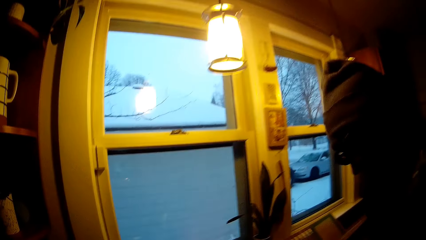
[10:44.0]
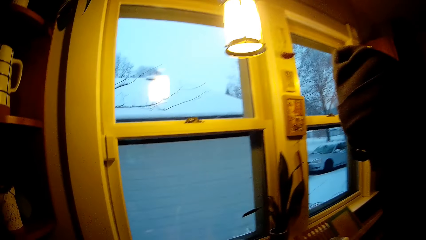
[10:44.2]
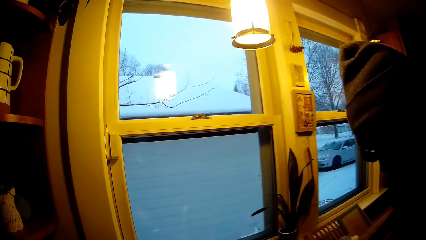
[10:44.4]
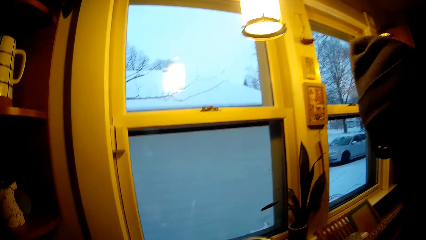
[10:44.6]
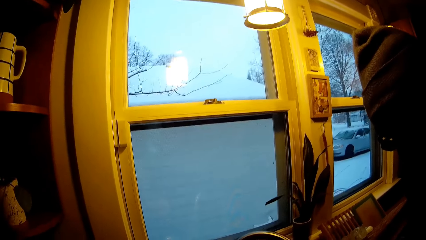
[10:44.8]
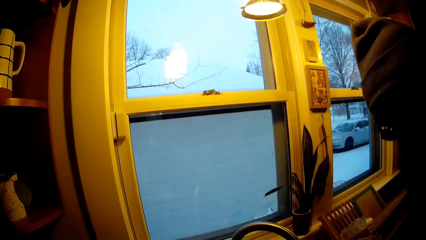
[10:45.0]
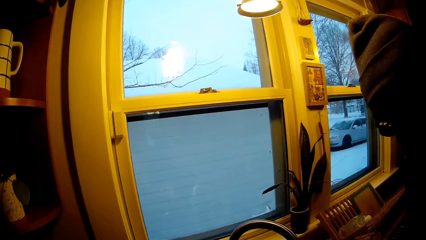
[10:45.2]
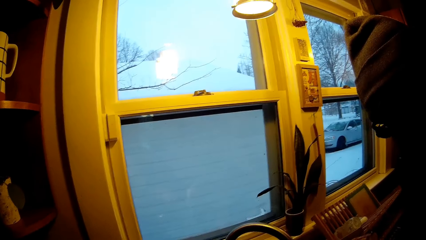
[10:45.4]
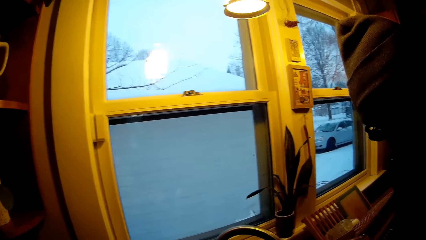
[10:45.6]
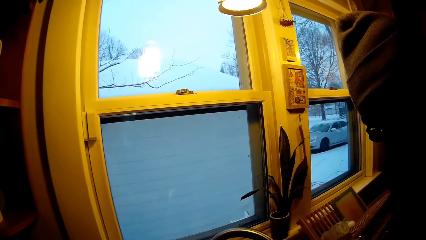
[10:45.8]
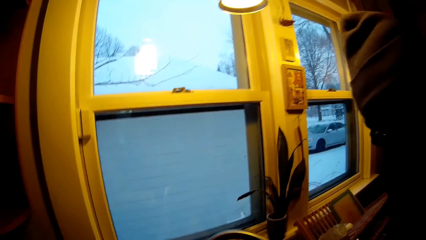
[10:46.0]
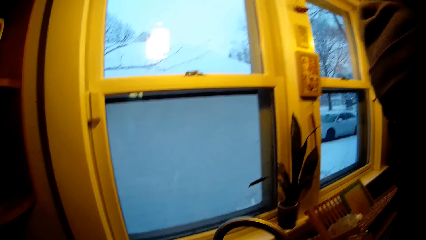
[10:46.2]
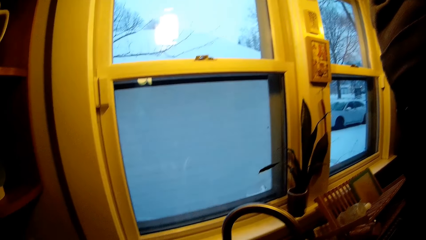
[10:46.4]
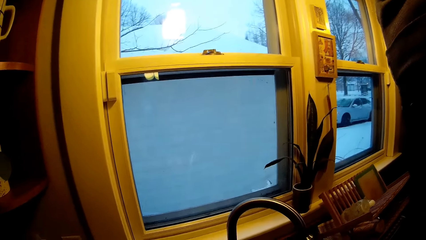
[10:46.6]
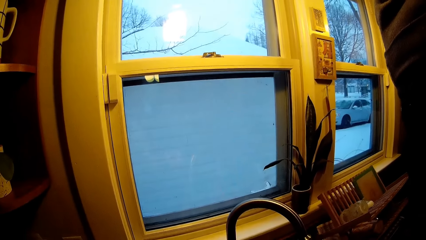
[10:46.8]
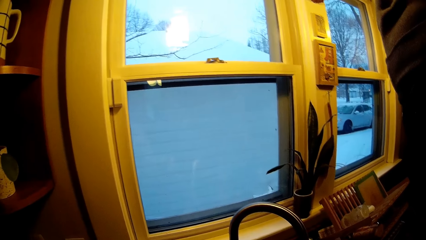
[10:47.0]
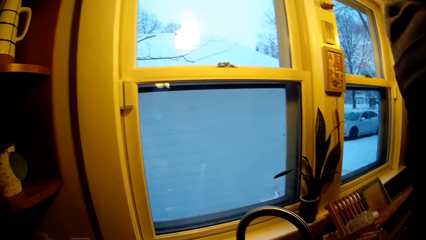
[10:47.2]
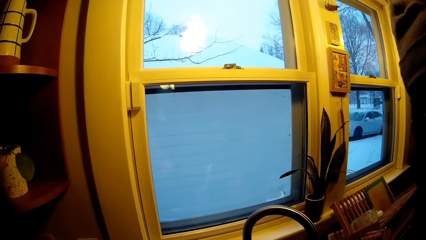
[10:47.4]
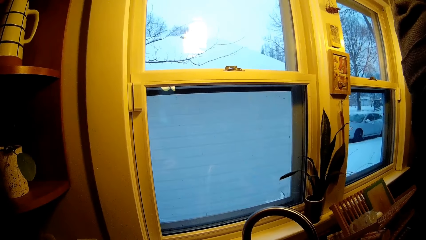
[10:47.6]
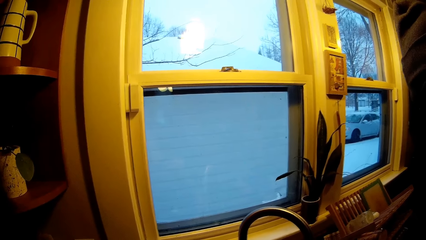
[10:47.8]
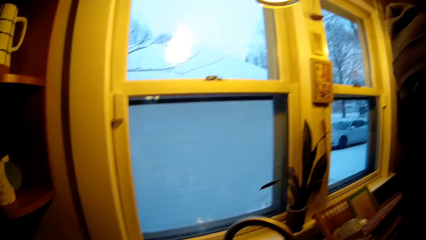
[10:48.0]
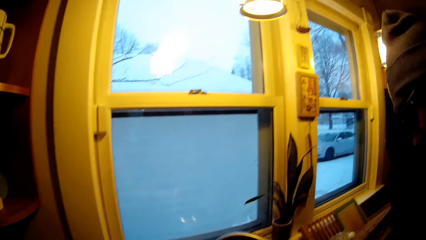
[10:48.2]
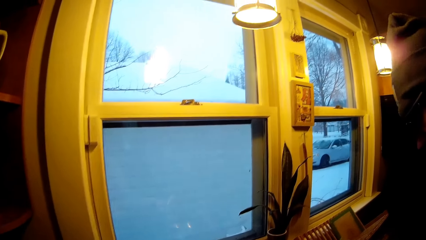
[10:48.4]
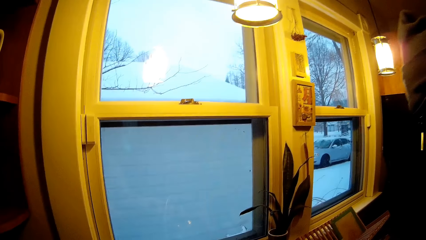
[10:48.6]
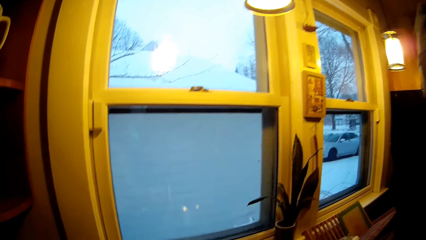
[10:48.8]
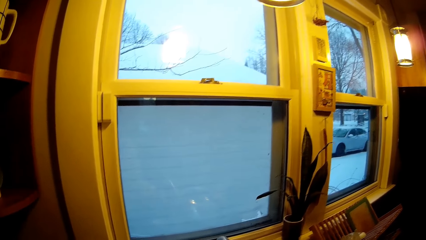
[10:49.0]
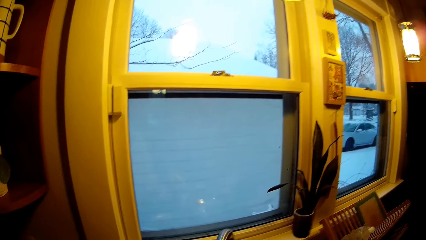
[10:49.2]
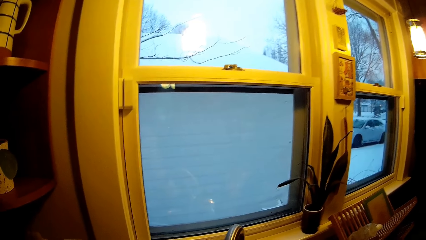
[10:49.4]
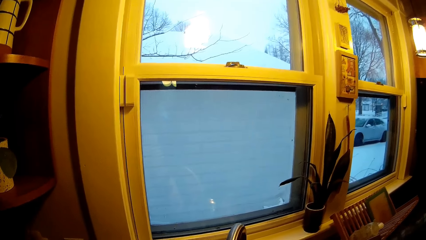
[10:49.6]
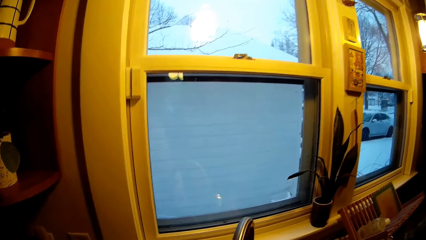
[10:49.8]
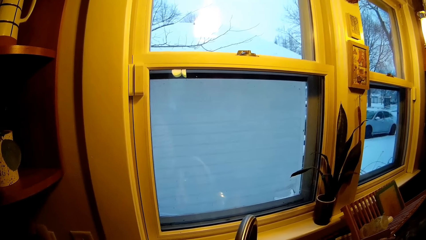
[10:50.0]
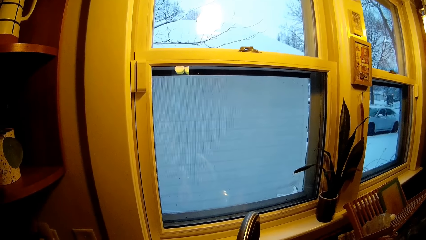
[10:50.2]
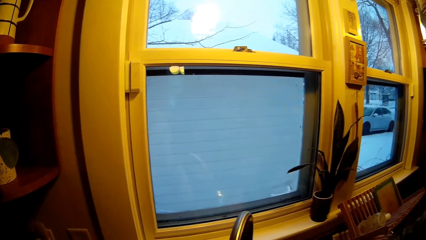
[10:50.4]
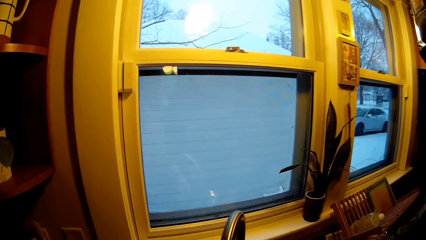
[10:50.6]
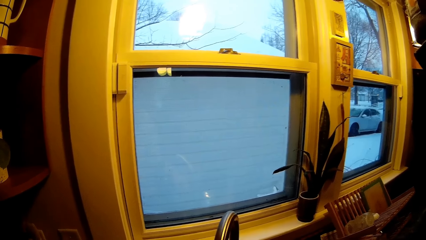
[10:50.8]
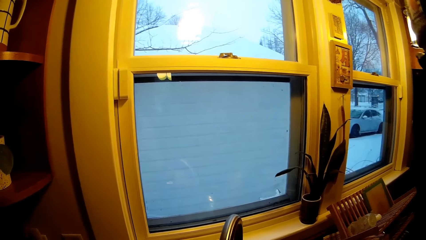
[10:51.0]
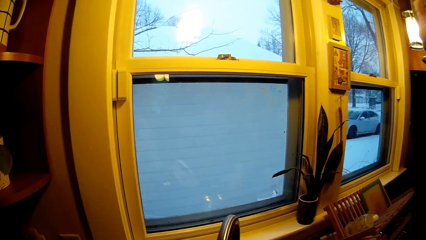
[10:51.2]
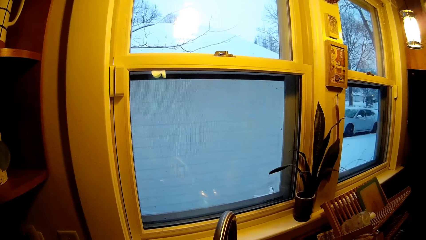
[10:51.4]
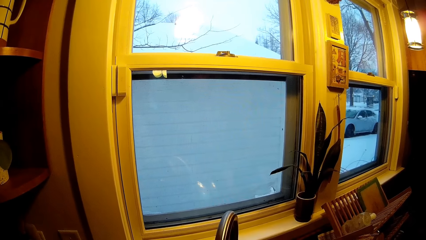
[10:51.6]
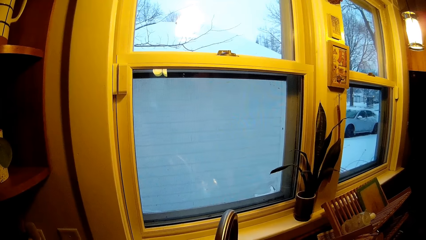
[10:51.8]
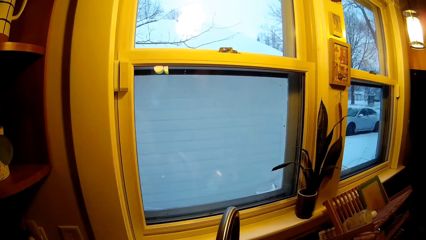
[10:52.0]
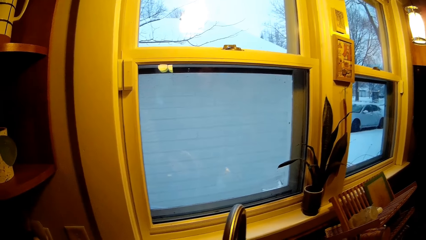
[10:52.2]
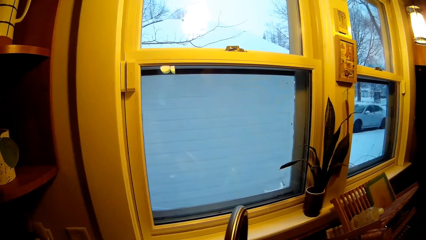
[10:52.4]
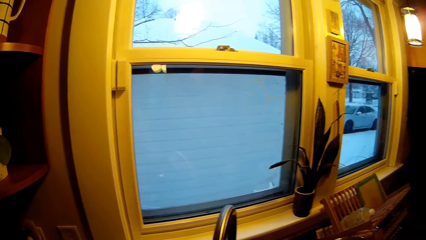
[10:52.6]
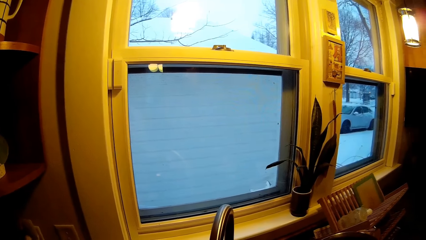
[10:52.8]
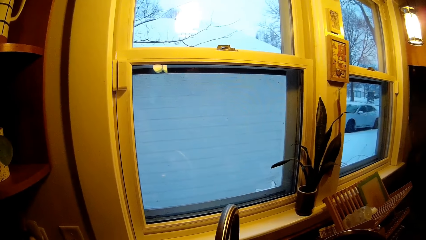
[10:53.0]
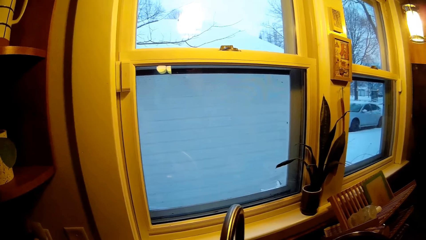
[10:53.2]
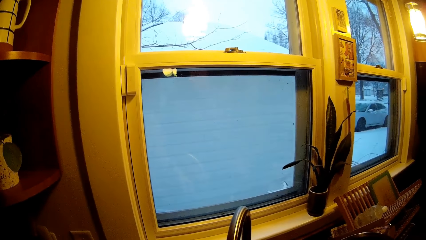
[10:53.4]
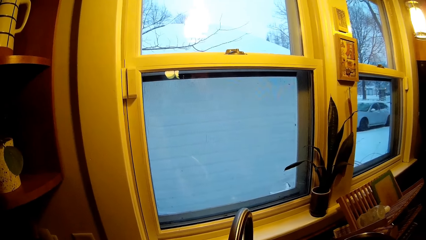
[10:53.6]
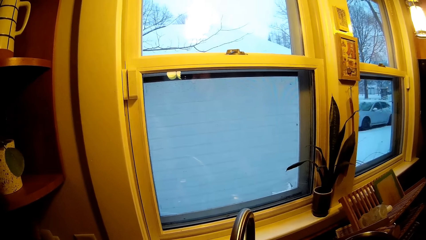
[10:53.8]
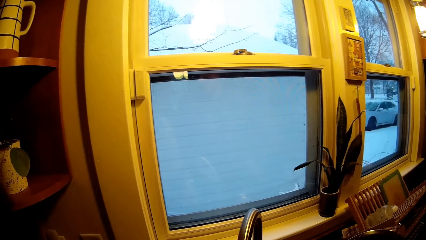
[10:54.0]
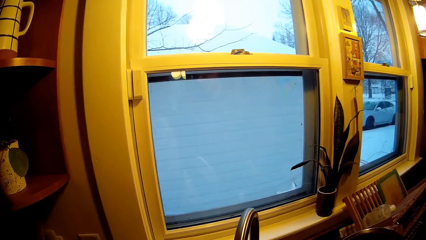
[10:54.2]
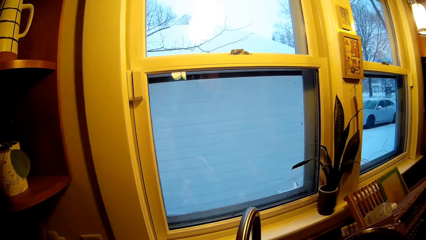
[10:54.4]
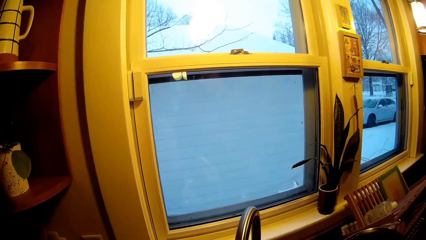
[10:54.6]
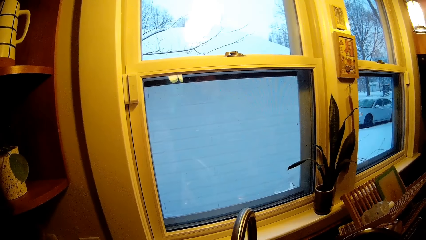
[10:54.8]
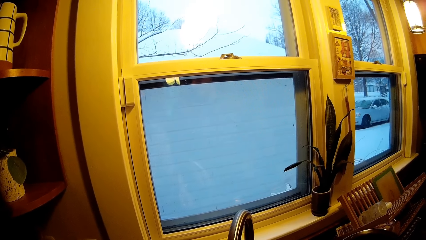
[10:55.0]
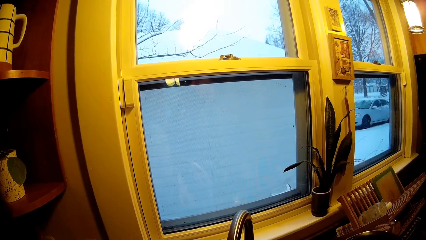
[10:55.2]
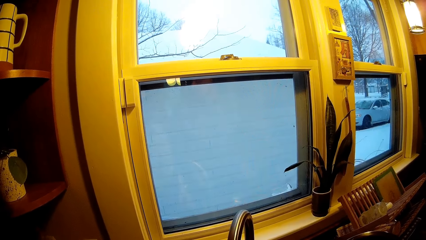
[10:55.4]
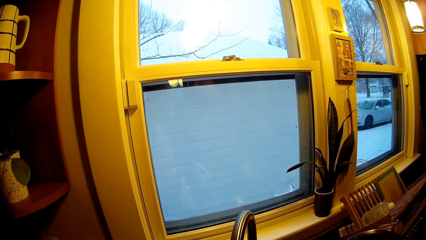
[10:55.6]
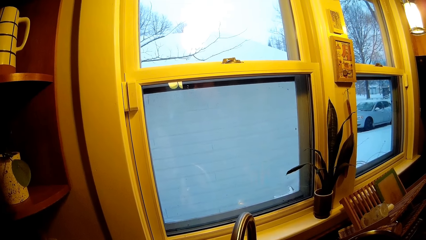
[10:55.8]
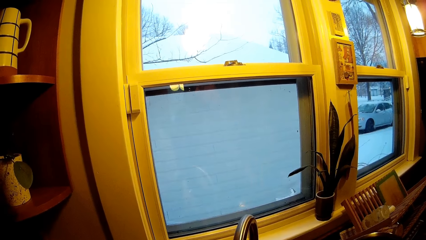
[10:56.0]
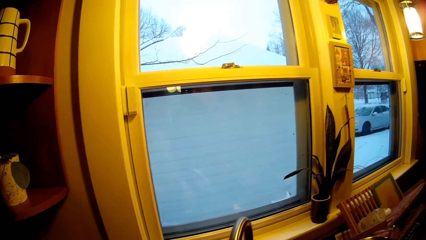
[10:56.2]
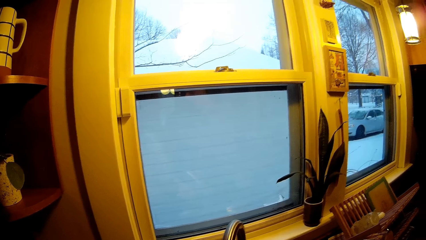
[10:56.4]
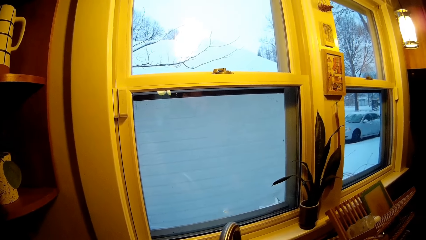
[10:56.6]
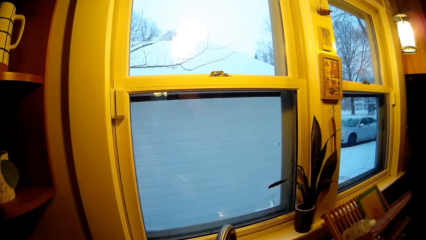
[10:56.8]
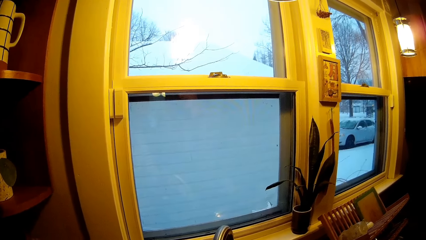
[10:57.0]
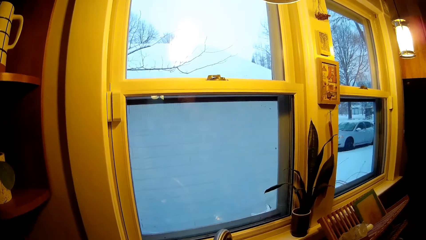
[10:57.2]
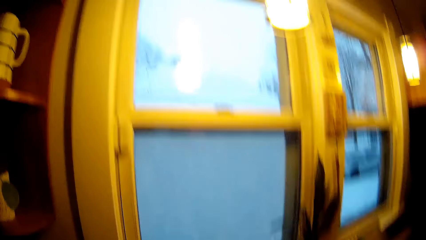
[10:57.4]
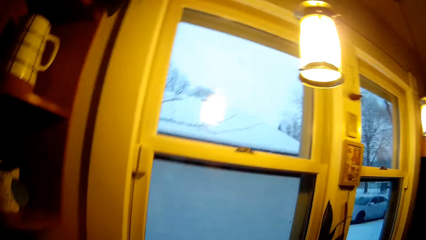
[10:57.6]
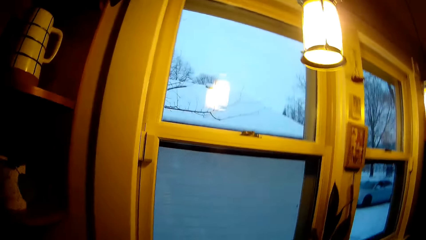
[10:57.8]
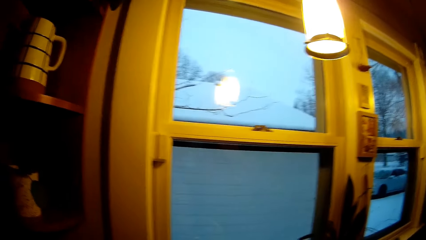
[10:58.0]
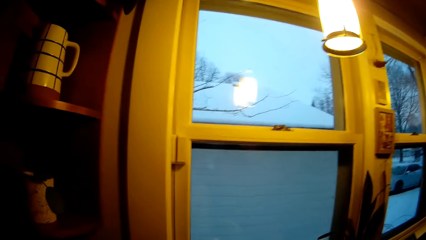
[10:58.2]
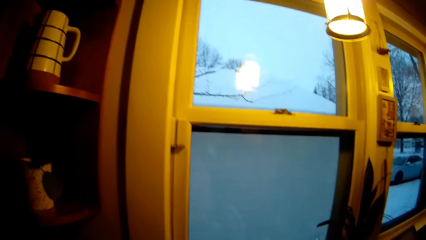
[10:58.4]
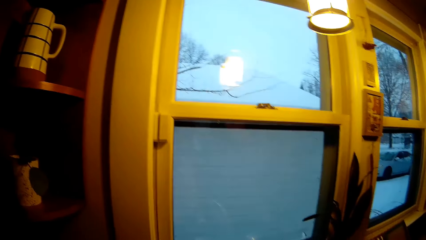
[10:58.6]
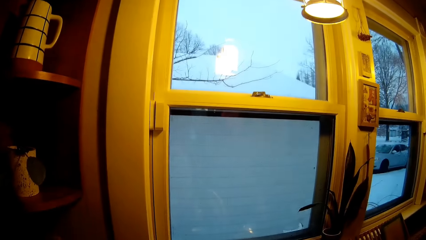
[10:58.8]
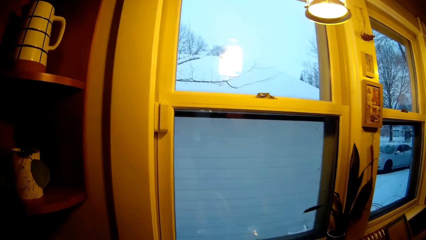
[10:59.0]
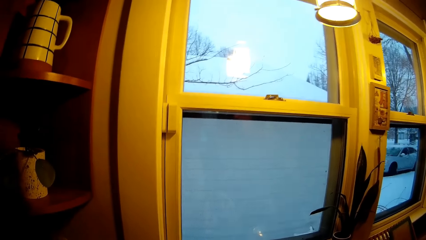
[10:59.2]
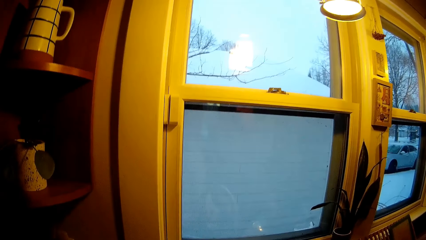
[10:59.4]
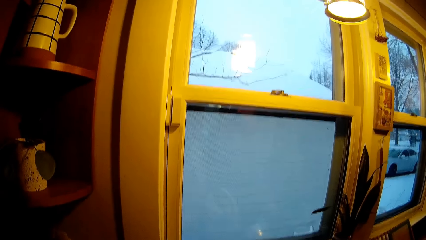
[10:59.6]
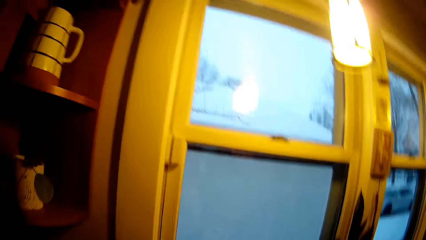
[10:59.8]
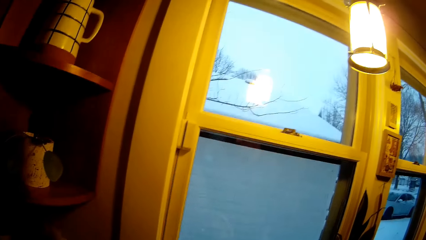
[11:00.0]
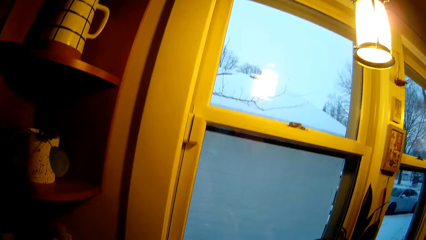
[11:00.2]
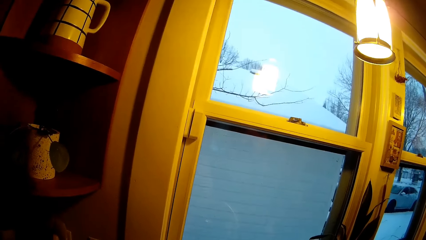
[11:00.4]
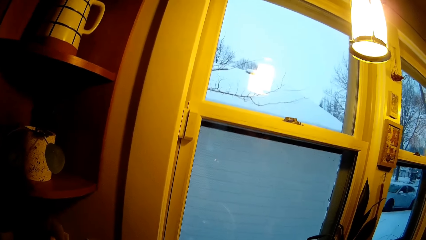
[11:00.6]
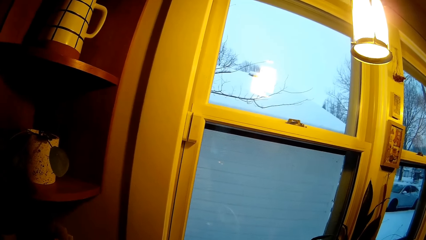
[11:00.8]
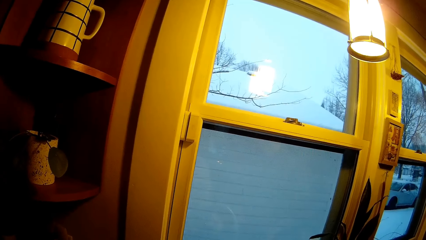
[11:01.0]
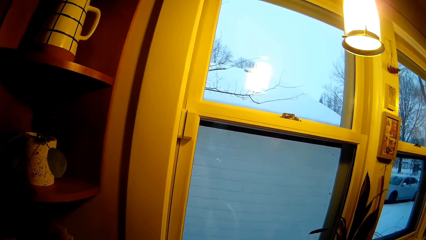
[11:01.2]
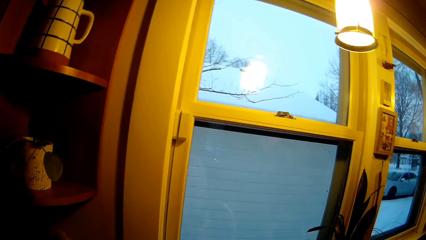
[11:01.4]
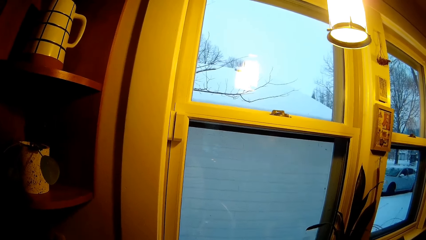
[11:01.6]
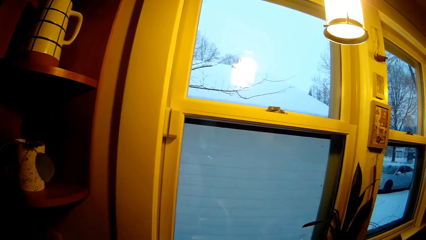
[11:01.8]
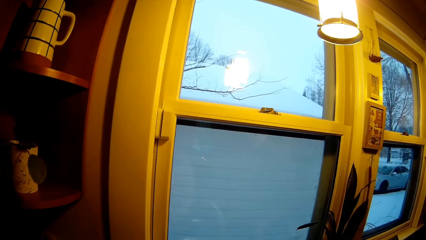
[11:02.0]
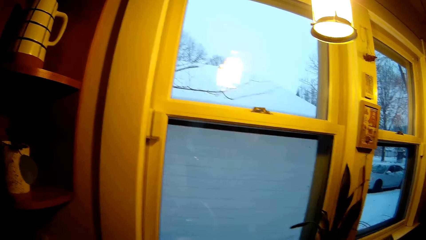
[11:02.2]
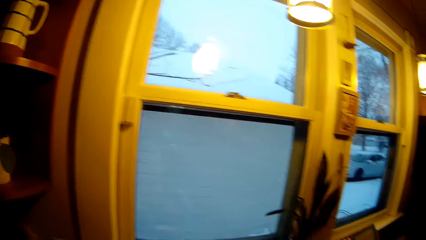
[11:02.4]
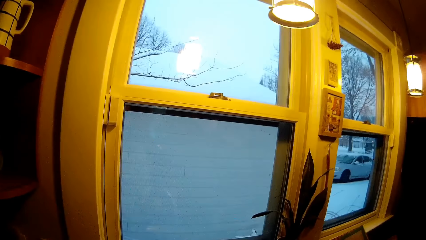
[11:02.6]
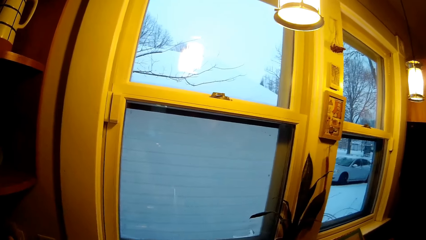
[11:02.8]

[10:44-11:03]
The camera wearer interacts with a man.
